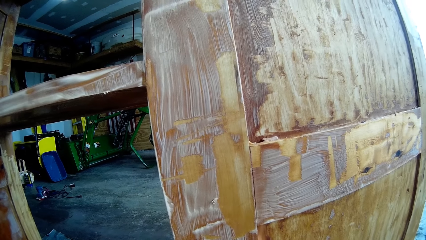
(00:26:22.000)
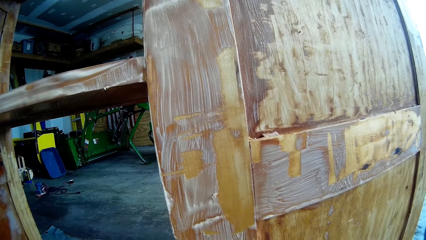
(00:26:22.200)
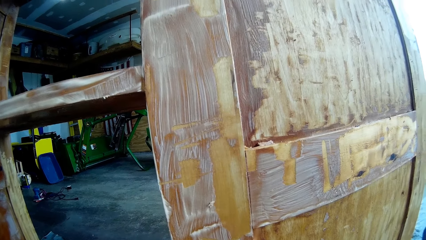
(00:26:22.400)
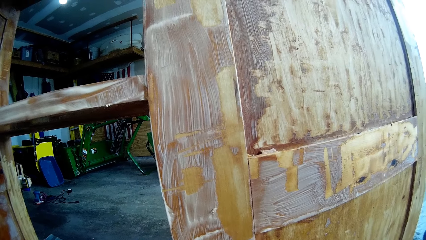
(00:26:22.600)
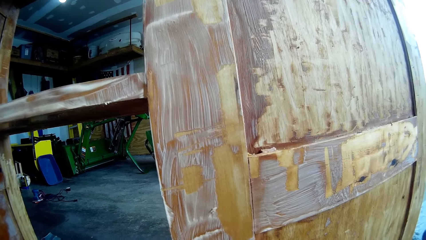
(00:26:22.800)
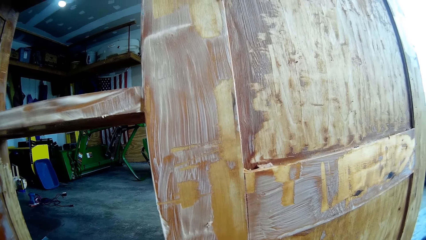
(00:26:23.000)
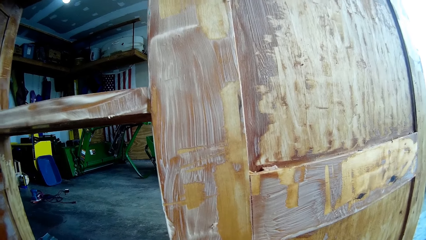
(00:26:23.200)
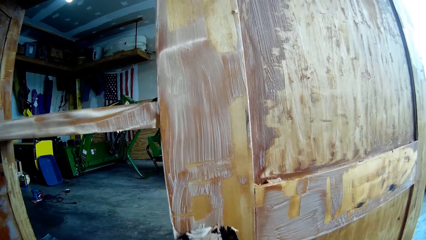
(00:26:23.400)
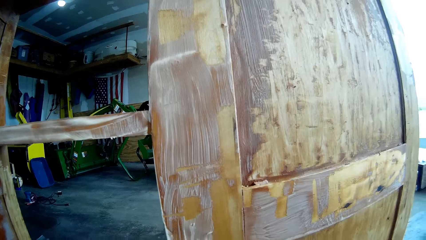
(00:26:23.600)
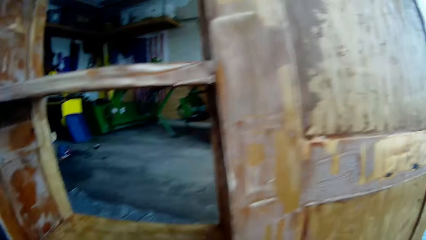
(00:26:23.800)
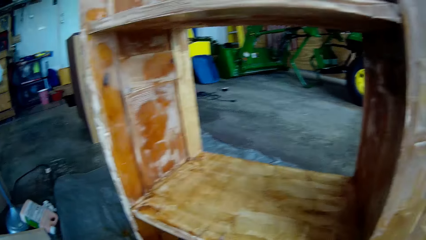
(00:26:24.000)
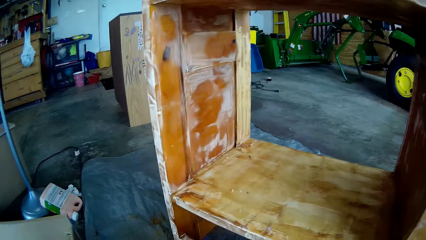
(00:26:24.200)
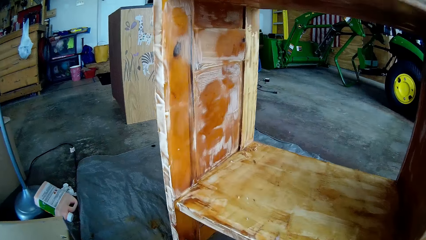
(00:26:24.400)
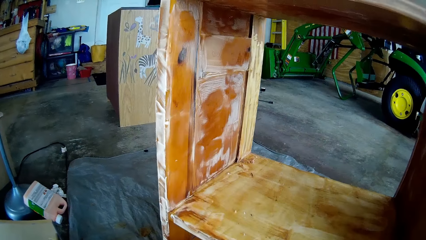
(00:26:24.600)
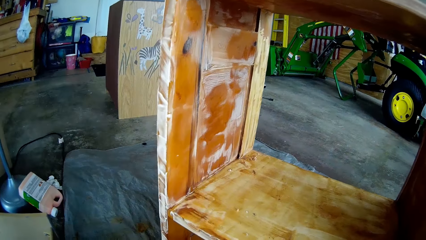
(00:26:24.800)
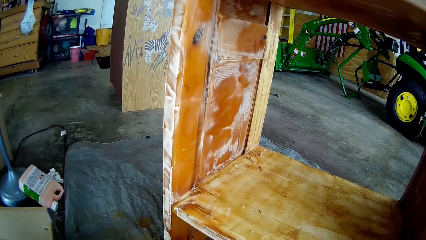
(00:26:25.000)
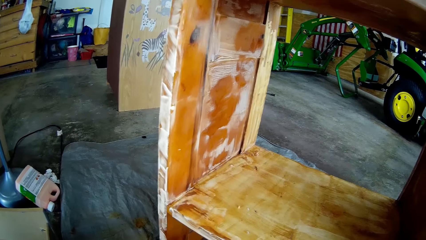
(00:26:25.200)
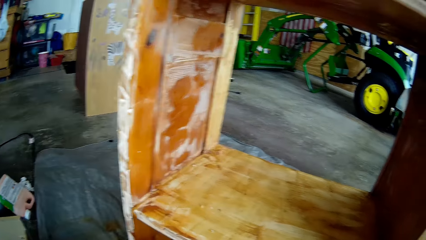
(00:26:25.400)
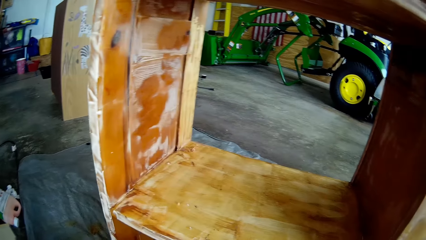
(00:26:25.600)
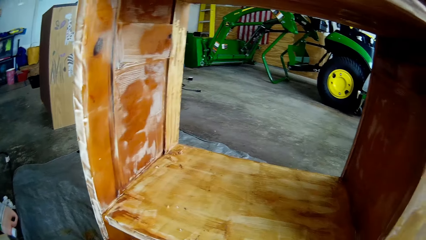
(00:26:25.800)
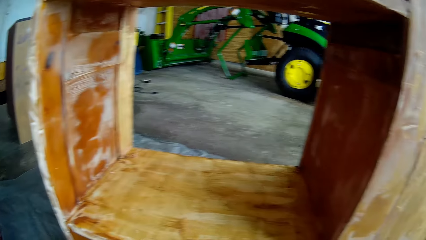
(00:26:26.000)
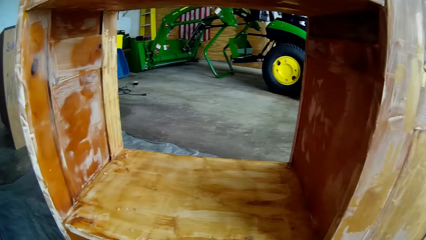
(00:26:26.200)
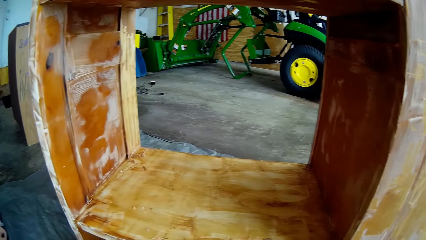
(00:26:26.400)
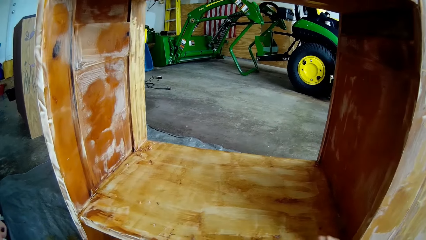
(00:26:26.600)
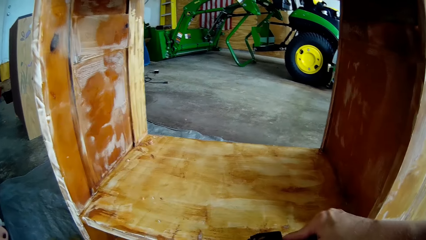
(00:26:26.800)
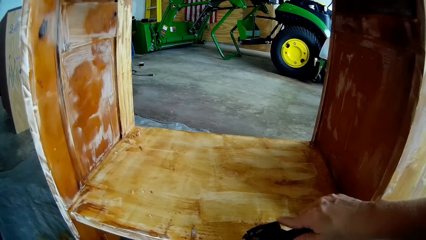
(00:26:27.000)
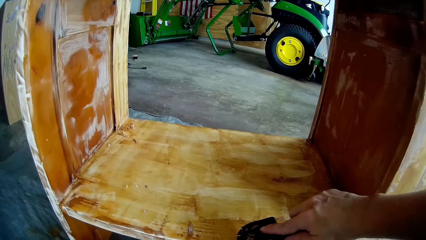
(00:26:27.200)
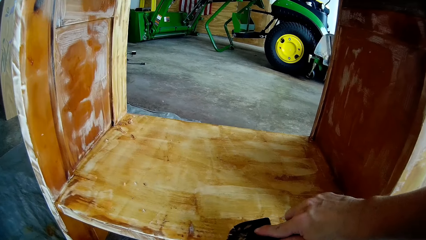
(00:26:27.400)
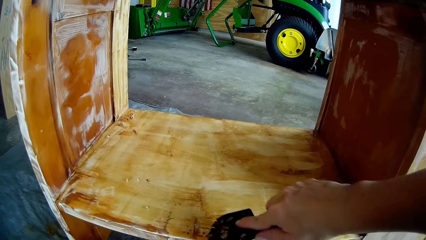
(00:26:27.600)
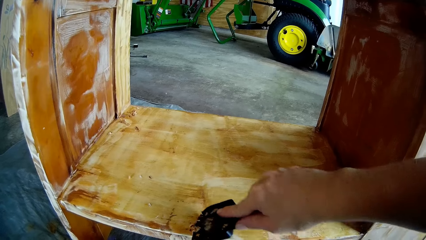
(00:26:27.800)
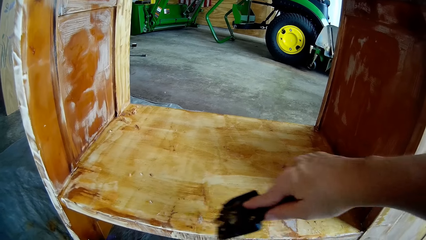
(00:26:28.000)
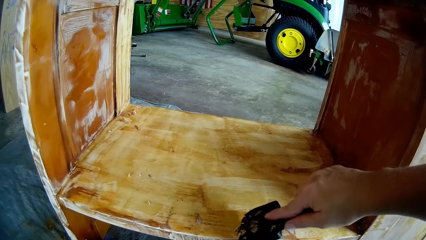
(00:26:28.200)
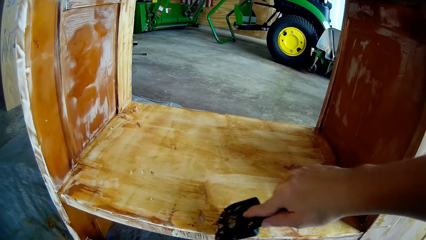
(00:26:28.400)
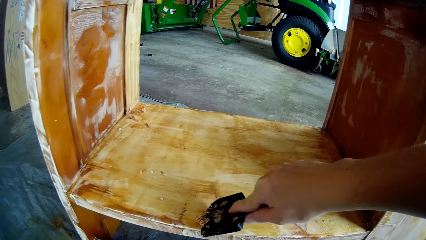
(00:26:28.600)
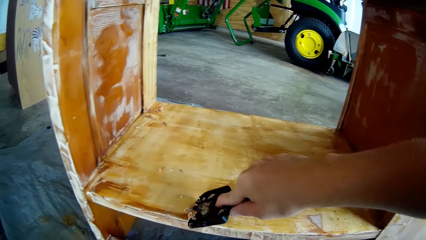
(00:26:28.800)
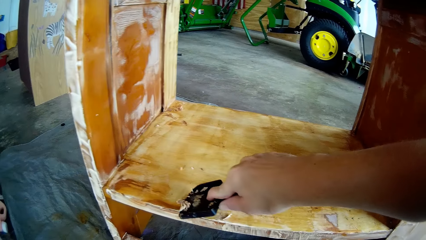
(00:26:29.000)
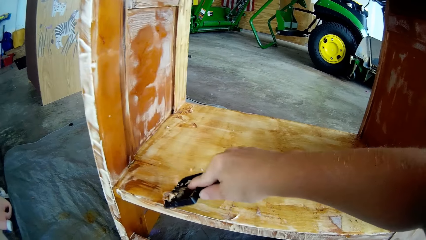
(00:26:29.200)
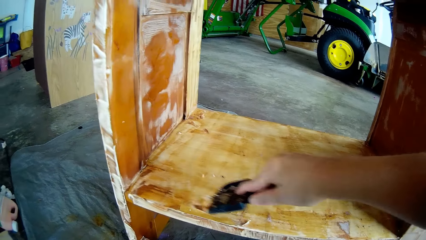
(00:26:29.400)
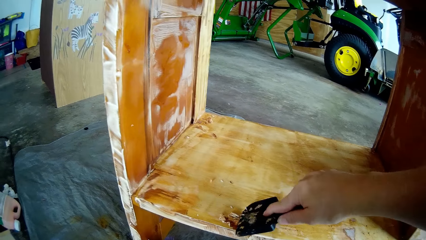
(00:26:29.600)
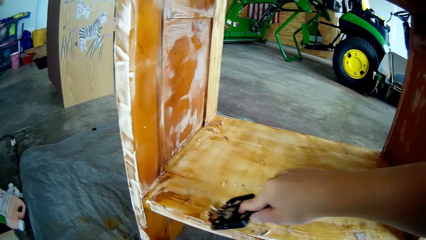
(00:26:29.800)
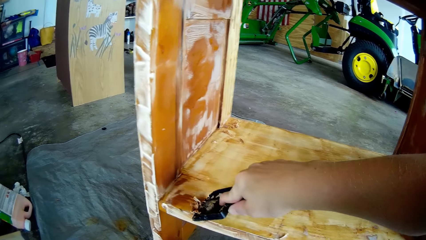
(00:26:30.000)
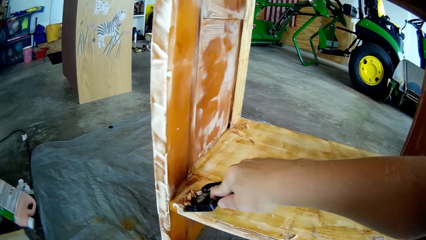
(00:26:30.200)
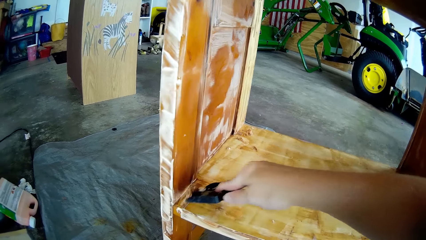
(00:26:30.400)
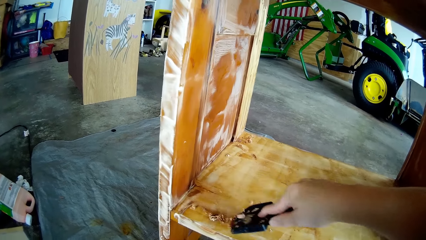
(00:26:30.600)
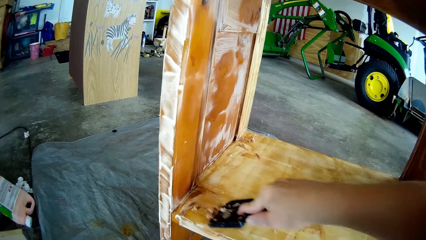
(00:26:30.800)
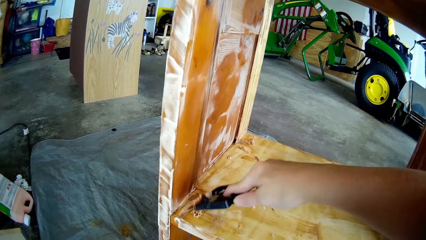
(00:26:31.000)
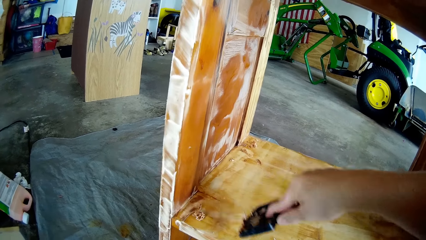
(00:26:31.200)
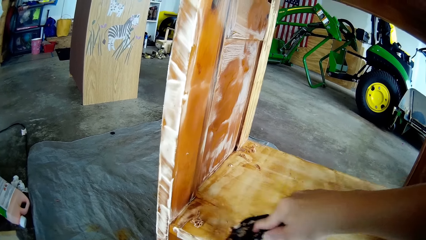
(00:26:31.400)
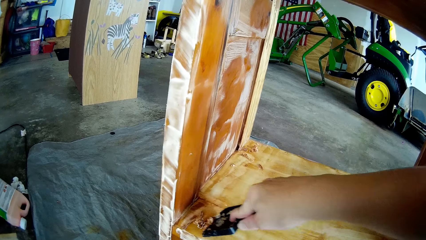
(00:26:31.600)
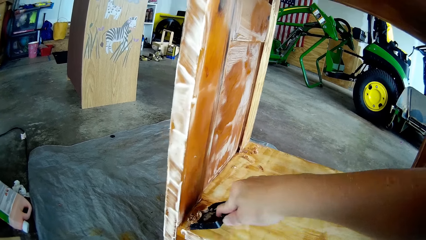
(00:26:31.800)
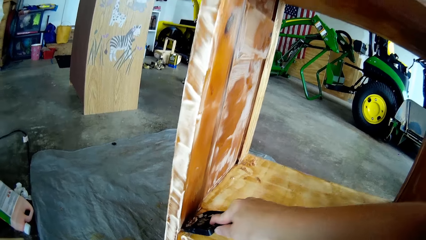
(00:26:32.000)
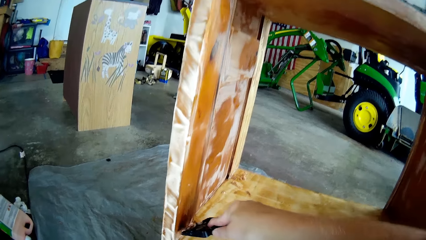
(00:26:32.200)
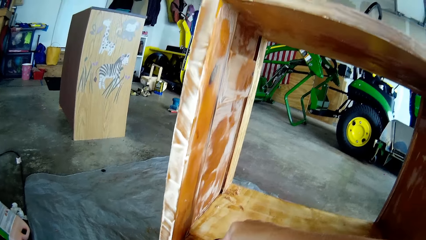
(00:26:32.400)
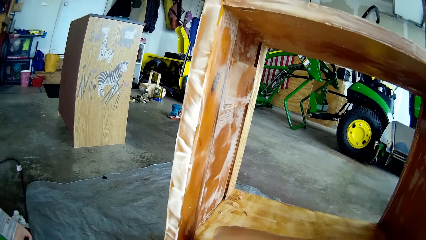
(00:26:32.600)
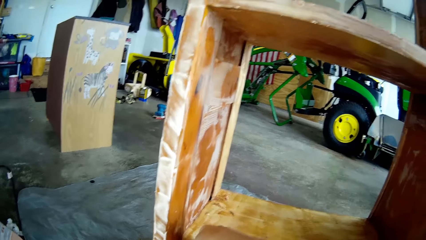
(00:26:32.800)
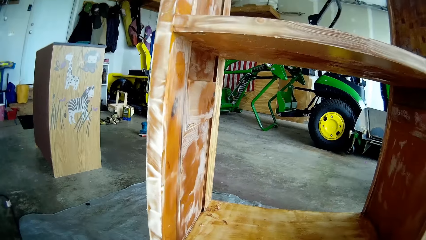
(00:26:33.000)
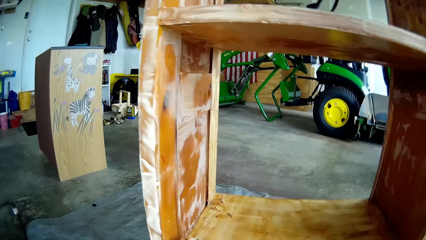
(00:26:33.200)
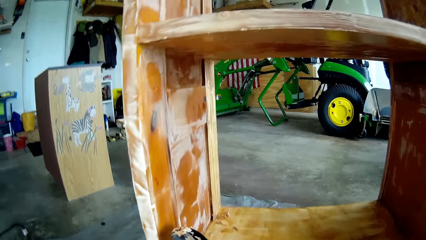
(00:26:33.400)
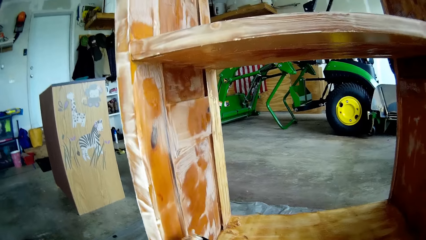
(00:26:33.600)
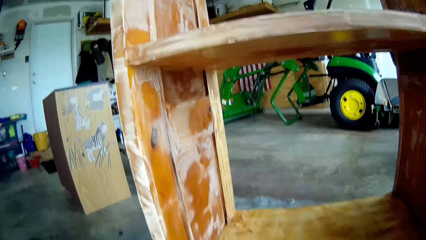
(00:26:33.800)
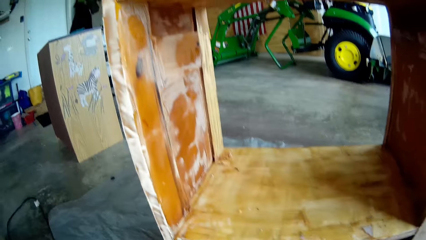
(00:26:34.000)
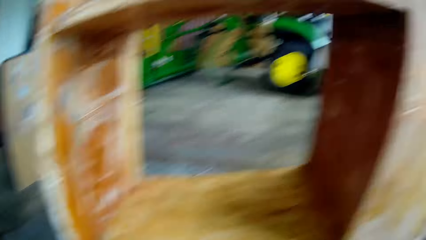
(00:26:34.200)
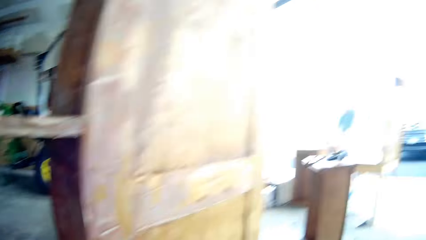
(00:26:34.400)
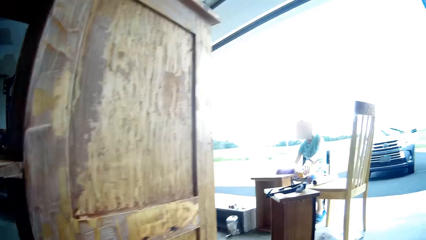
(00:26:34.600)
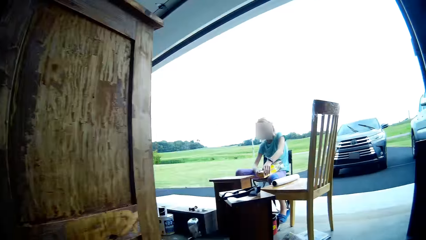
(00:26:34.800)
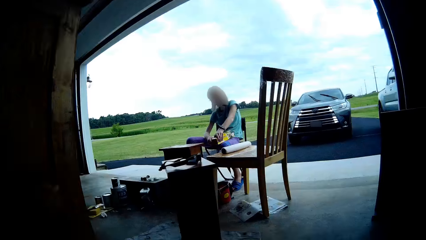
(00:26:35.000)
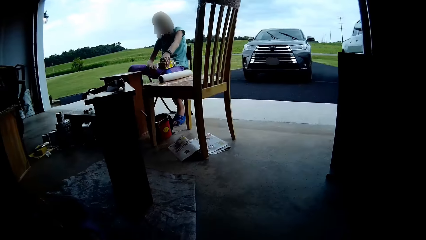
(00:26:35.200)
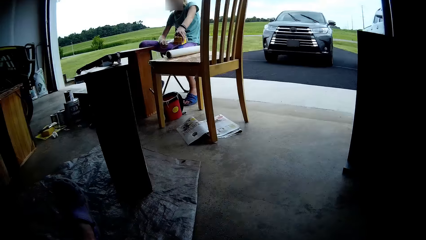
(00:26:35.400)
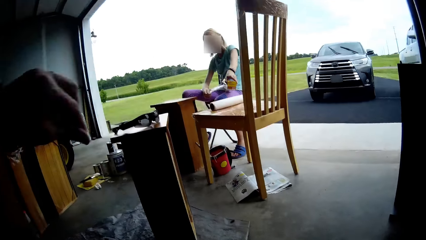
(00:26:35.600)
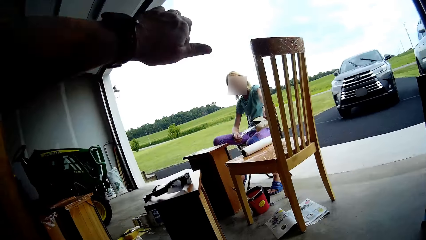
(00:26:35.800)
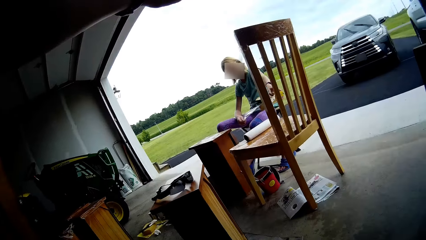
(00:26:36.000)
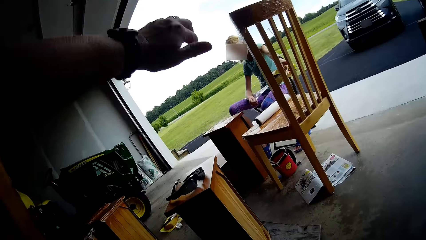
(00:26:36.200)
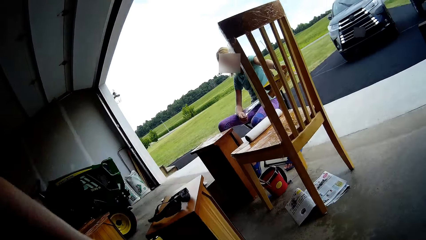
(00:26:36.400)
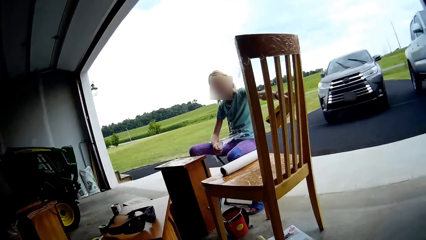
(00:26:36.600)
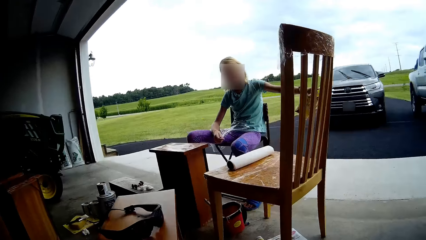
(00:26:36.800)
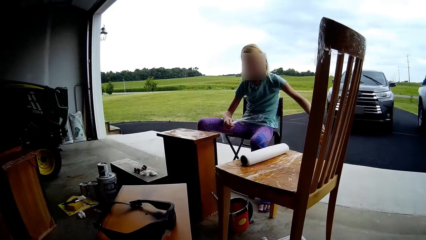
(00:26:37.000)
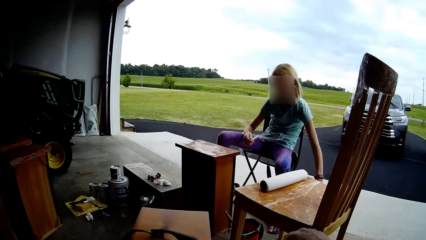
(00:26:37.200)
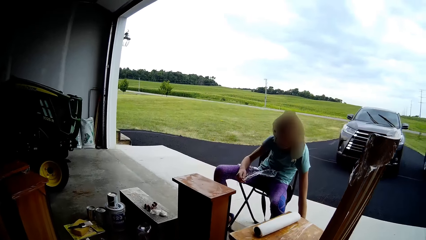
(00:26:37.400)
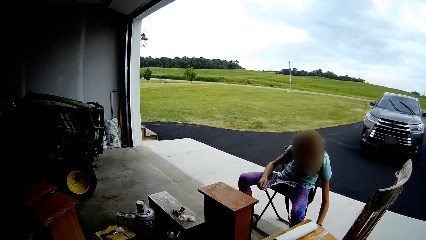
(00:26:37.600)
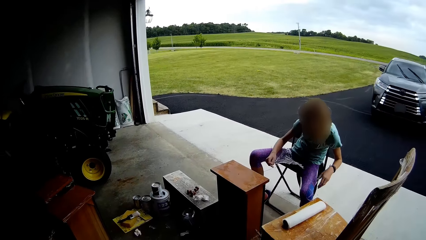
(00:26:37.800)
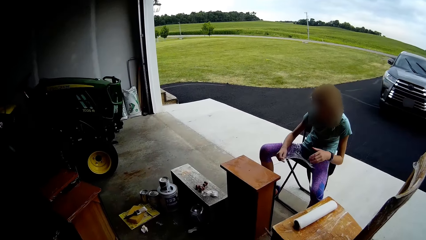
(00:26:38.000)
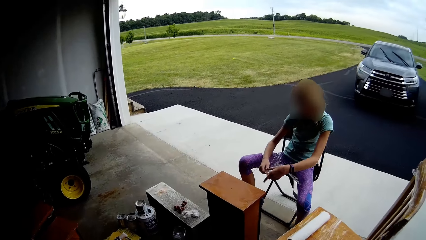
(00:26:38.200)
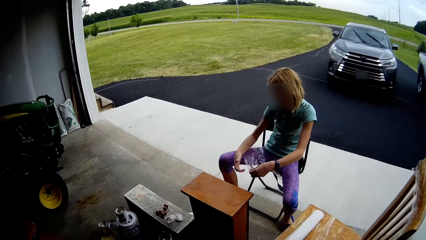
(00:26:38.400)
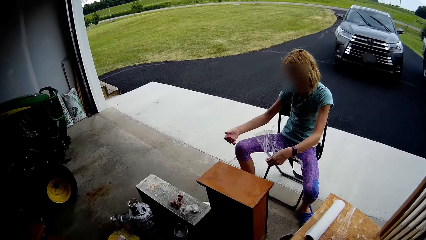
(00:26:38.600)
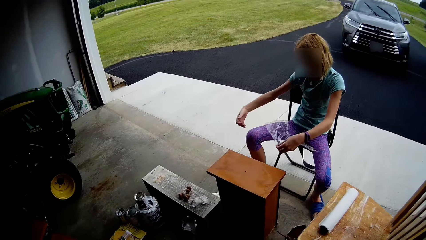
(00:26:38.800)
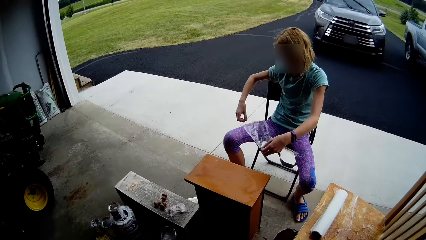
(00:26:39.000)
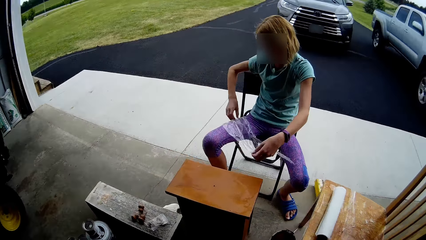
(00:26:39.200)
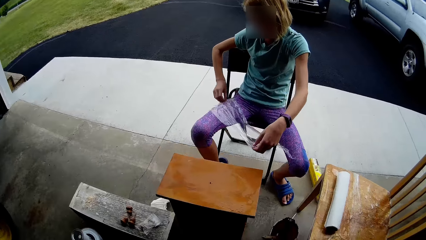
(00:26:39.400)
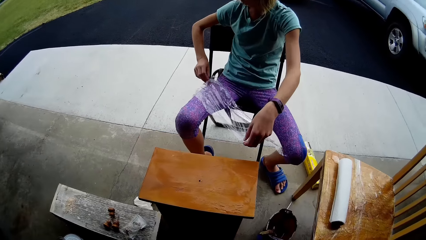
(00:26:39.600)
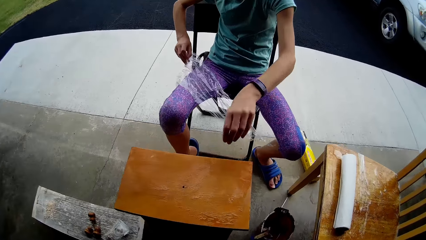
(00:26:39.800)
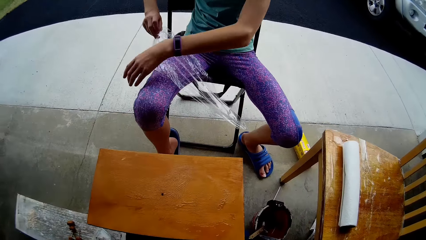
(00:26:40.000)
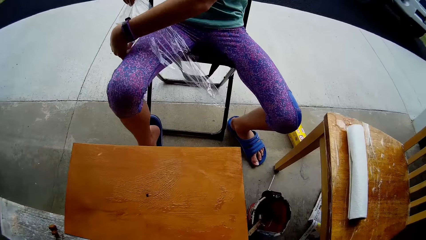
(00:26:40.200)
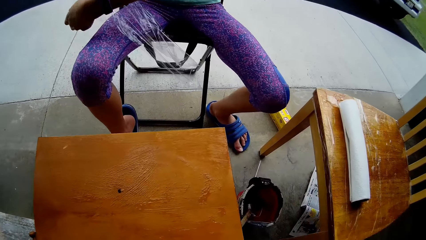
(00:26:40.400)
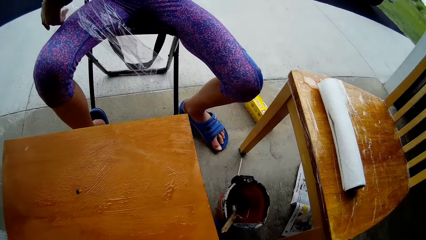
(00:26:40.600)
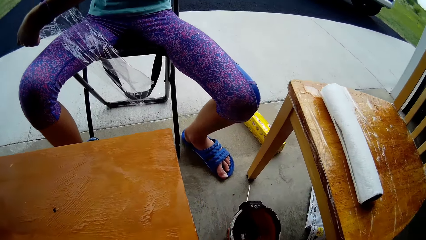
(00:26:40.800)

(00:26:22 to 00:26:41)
The camera wearer scrapes paint from the cupboard. They look around and turn. They remove the paint from the table with the scraper. They scrape paint from the cupboard. A lady removes the polythene or foil paper from the box. The camera wearer turns around. They raise the hand. The lady cuts the paper, puts the box down, bends, lifts the paper, sits well and stretches the foil paper.
